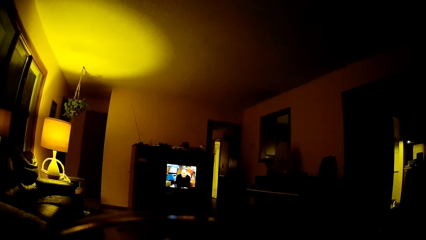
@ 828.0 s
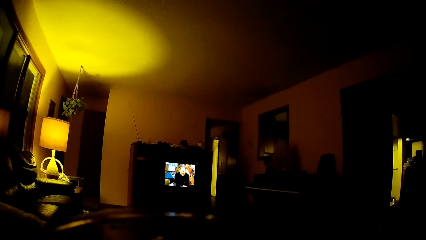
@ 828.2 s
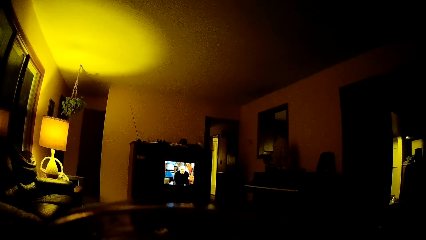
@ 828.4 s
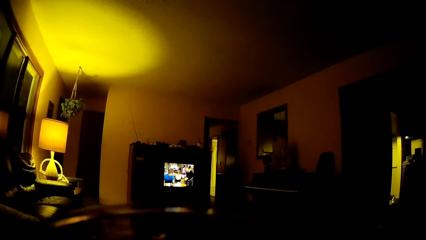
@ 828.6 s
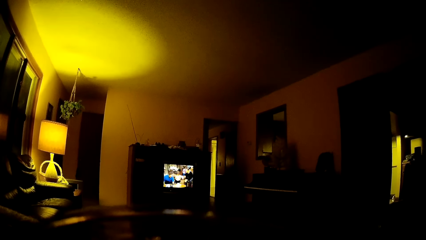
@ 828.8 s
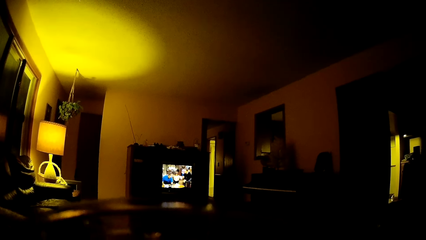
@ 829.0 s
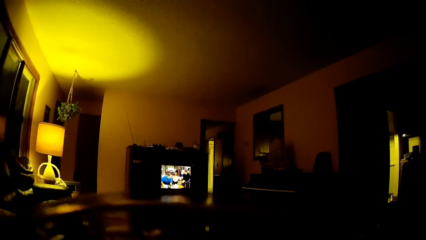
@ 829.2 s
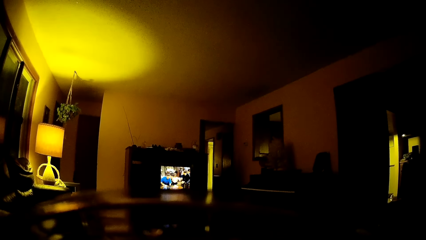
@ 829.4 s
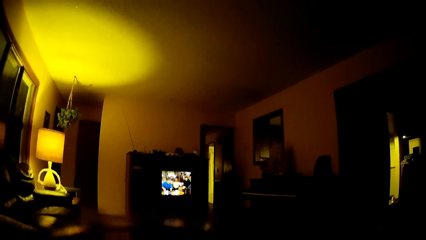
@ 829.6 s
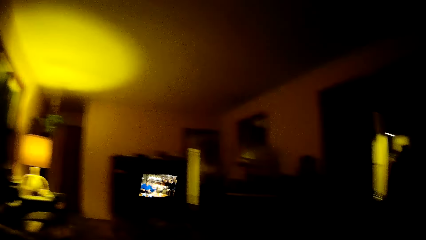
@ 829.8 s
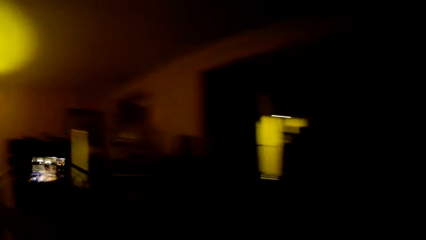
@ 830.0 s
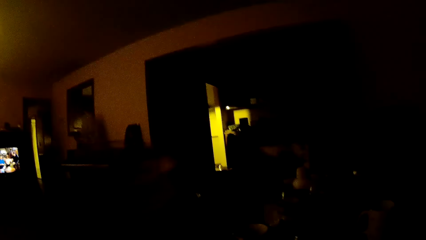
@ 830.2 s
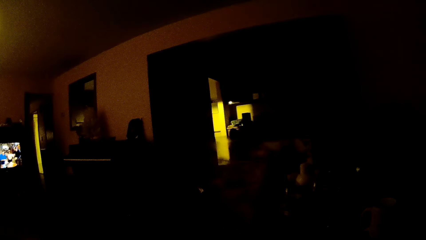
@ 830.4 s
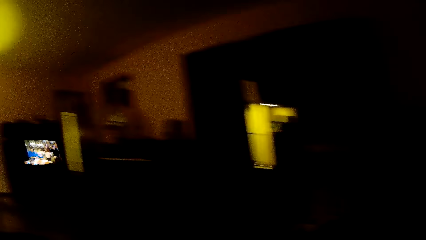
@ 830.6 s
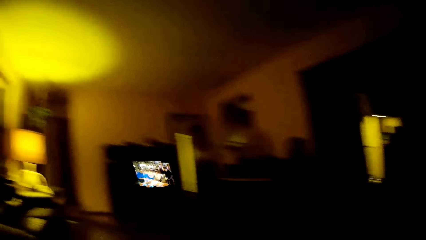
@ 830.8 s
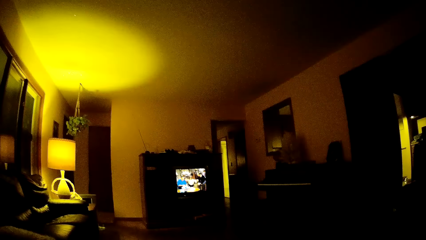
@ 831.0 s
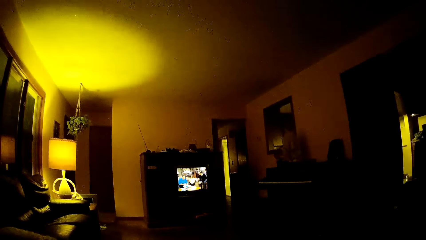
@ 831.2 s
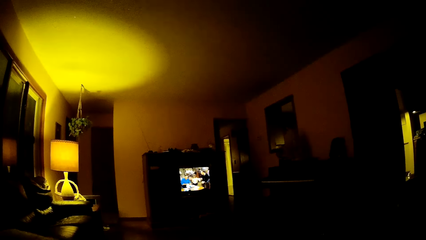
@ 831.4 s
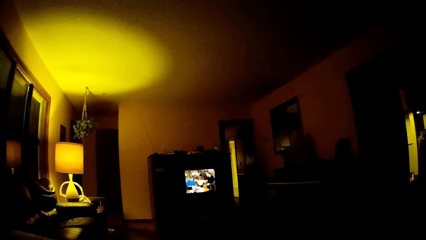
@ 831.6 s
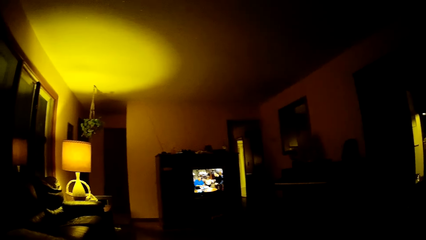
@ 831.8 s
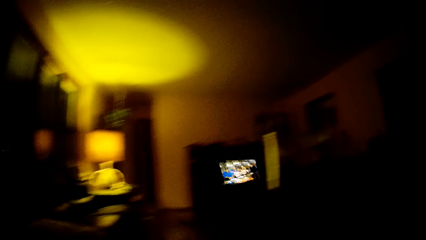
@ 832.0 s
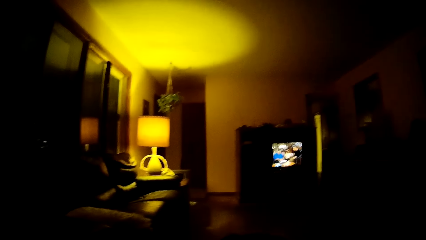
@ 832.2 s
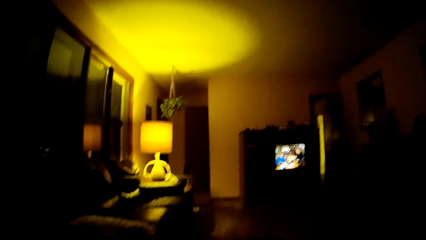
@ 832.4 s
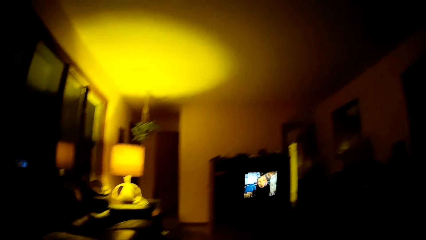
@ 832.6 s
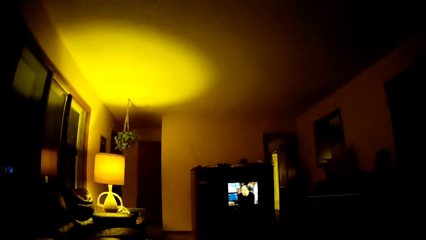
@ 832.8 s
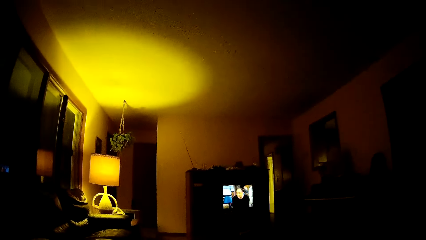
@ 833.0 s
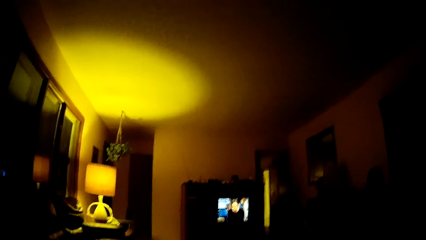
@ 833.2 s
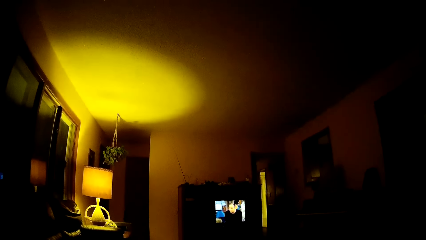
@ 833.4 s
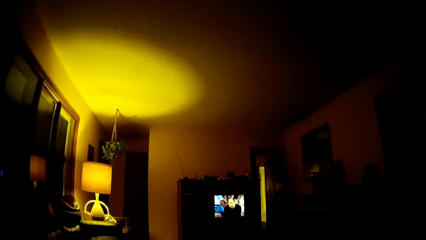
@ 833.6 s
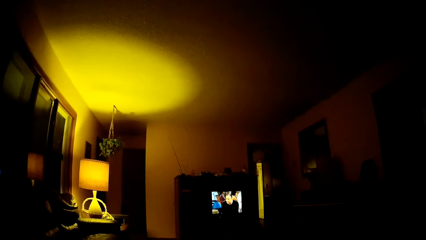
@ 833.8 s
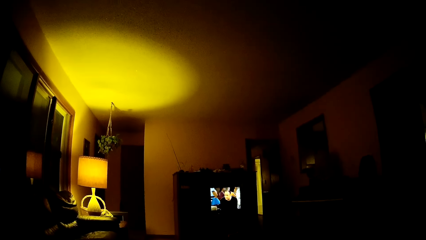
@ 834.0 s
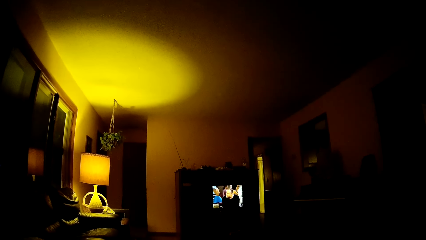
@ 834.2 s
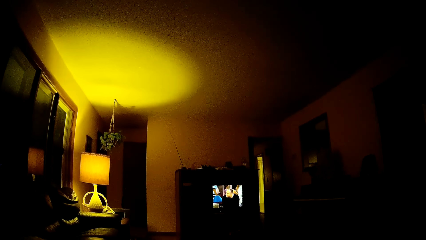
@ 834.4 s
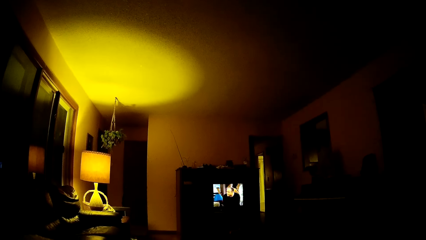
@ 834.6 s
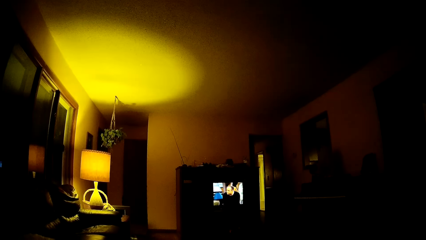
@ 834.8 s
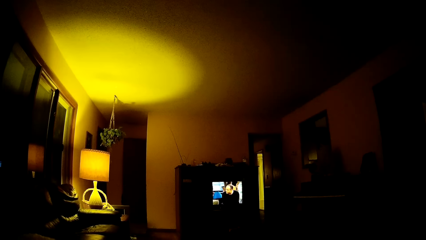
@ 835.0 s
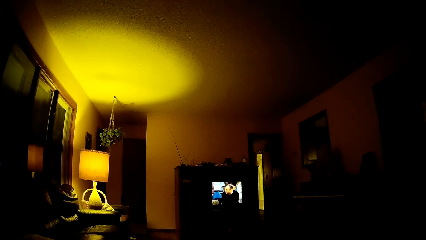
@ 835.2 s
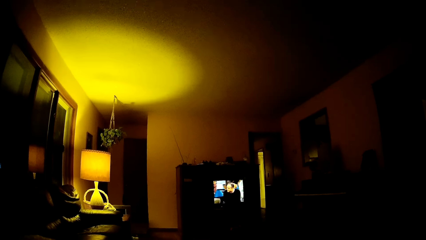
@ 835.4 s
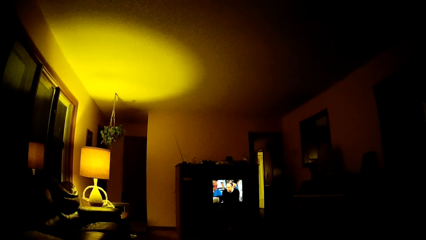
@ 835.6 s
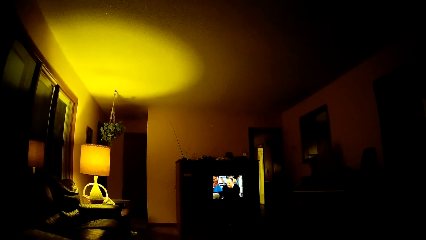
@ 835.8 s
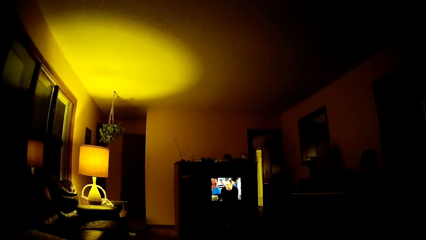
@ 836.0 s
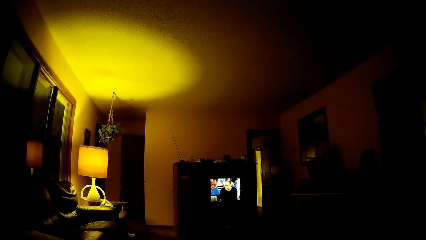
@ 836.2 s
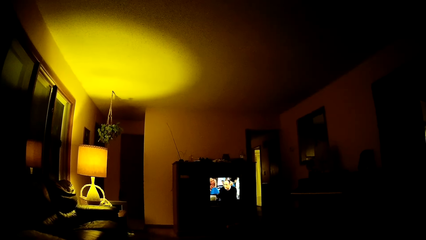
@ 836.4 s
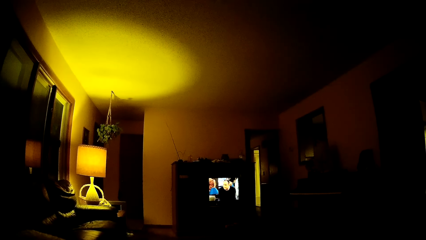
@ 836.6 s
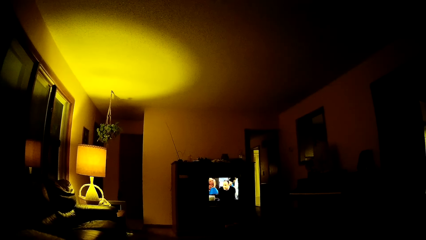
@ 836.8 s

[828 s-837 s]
The camera wearer drinks. They look around the house. They watch television.

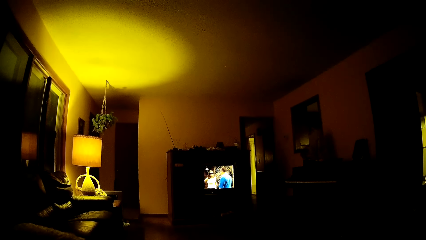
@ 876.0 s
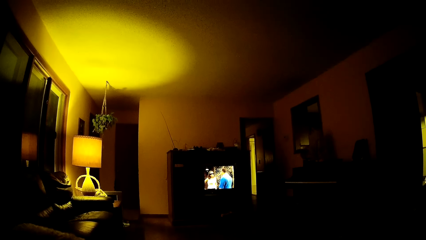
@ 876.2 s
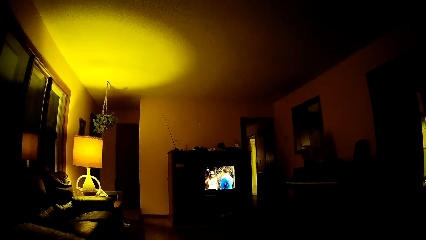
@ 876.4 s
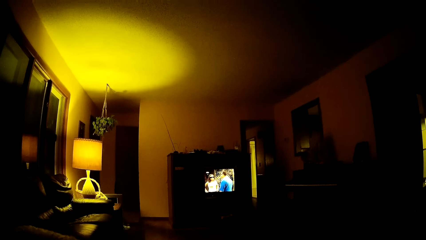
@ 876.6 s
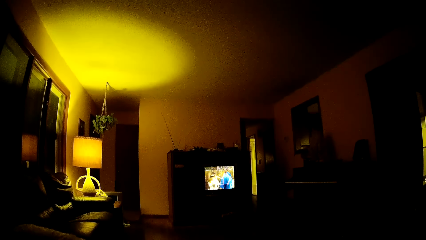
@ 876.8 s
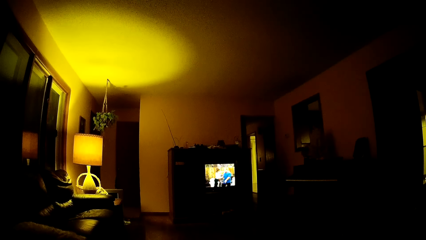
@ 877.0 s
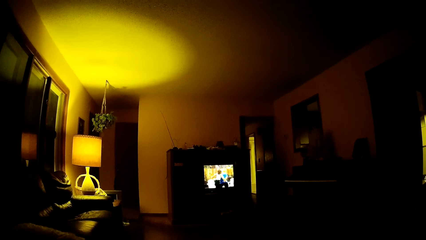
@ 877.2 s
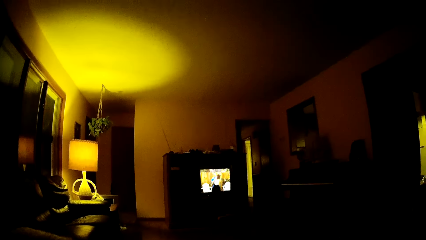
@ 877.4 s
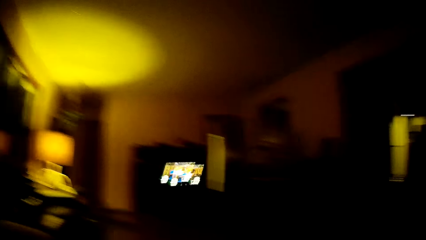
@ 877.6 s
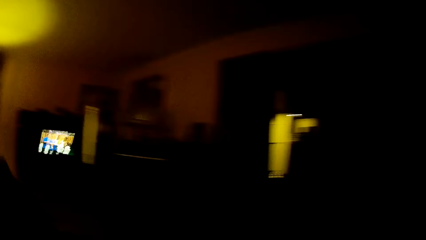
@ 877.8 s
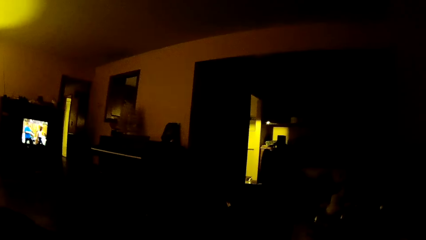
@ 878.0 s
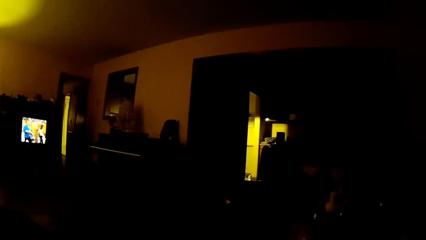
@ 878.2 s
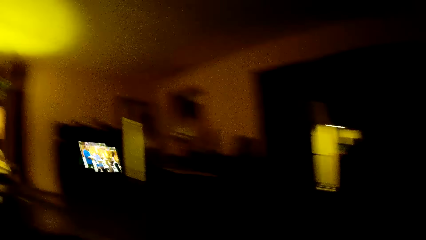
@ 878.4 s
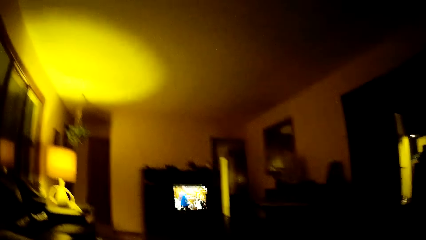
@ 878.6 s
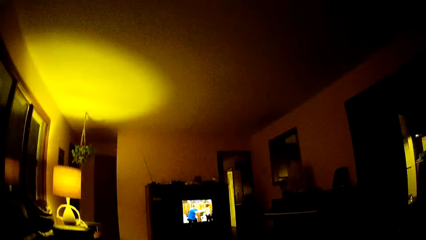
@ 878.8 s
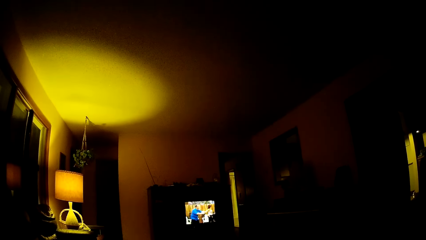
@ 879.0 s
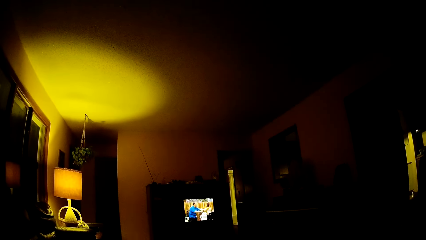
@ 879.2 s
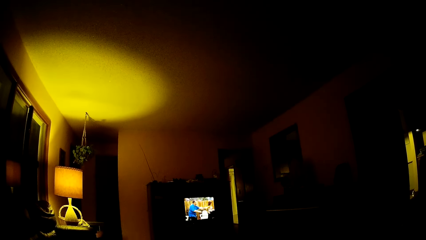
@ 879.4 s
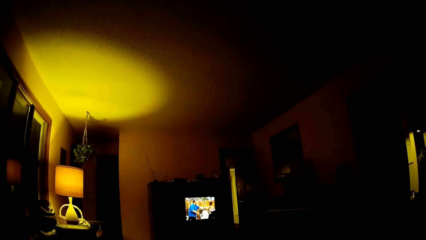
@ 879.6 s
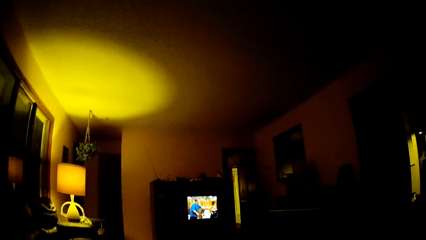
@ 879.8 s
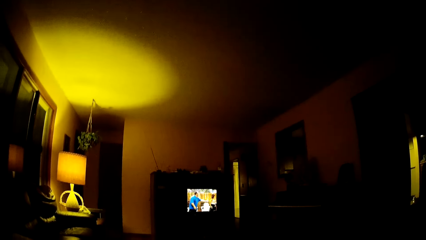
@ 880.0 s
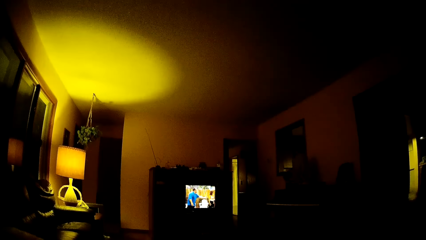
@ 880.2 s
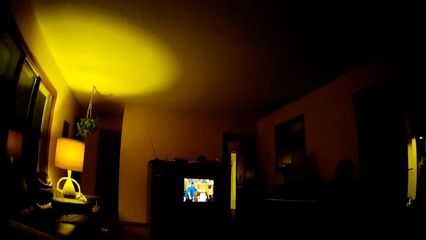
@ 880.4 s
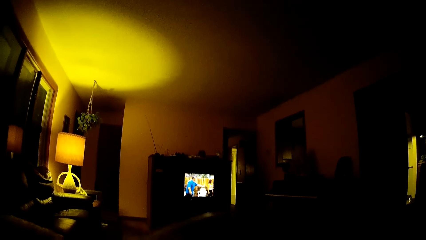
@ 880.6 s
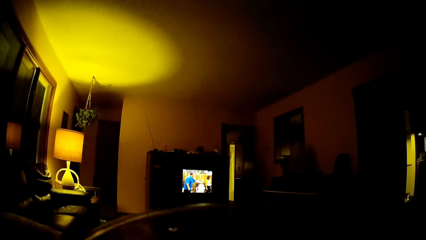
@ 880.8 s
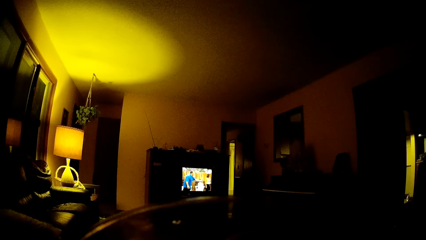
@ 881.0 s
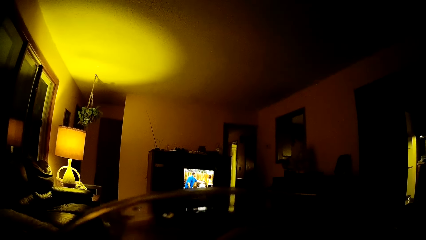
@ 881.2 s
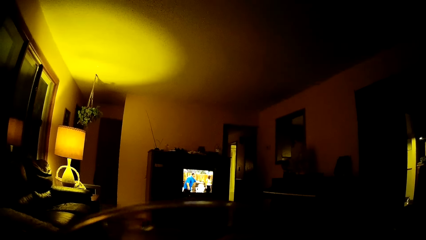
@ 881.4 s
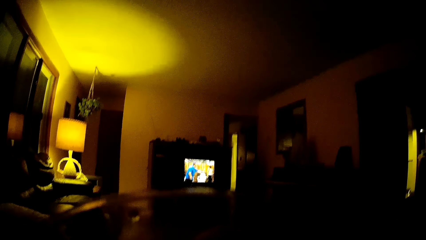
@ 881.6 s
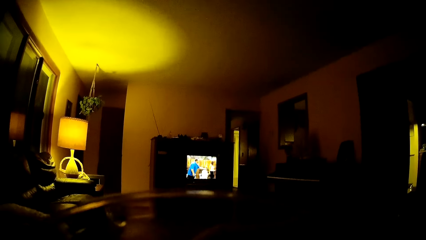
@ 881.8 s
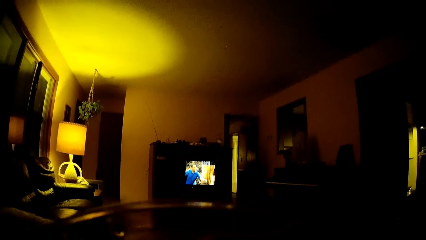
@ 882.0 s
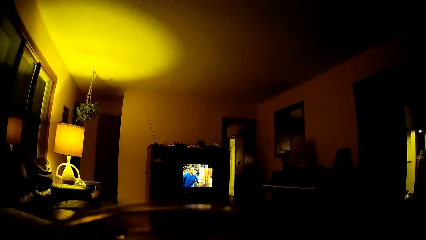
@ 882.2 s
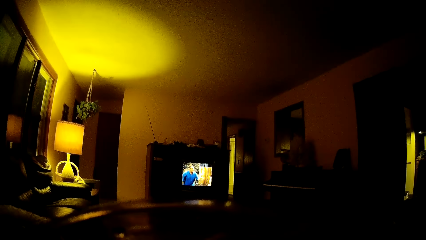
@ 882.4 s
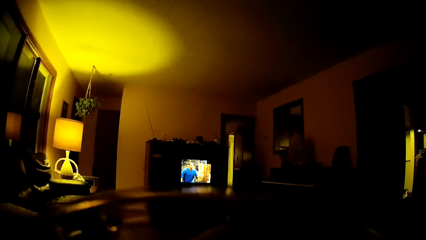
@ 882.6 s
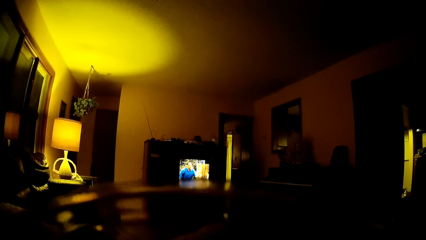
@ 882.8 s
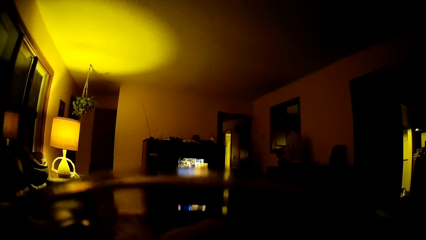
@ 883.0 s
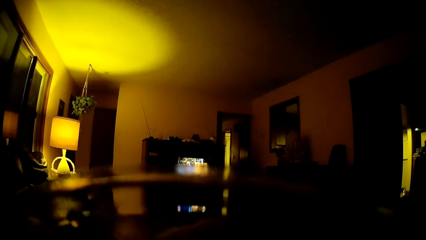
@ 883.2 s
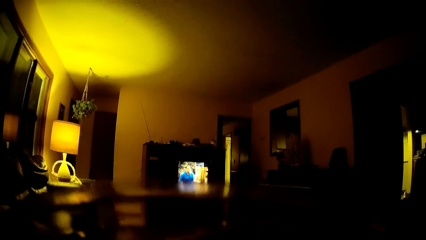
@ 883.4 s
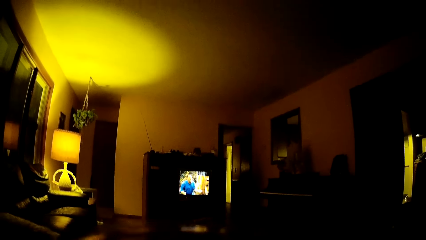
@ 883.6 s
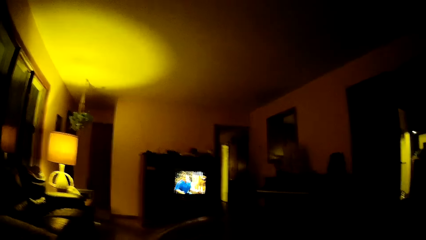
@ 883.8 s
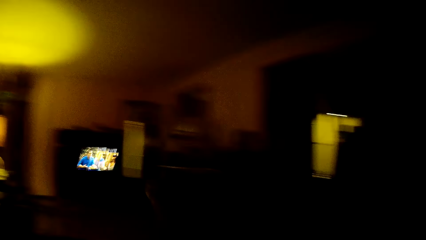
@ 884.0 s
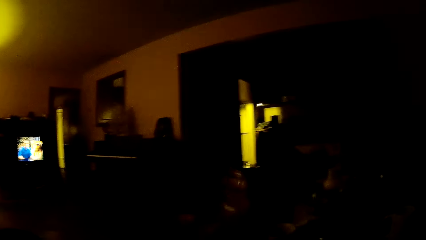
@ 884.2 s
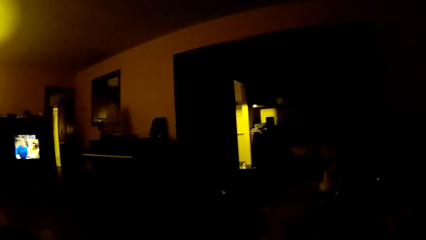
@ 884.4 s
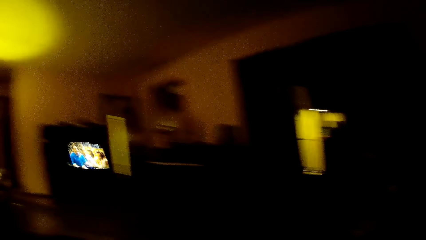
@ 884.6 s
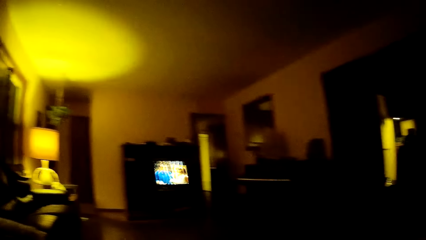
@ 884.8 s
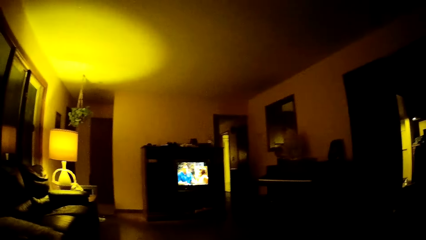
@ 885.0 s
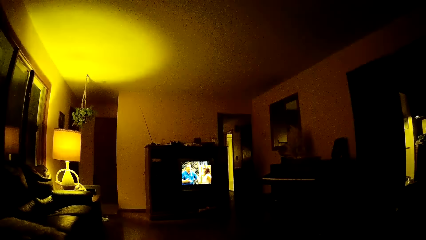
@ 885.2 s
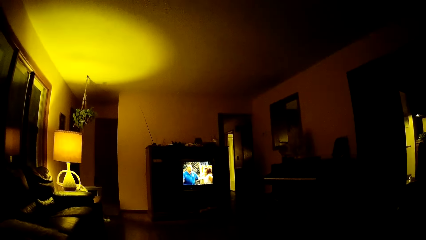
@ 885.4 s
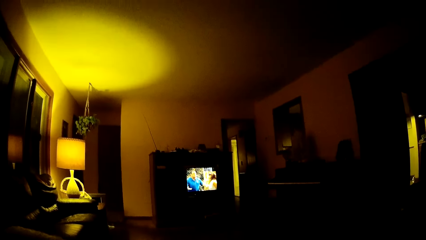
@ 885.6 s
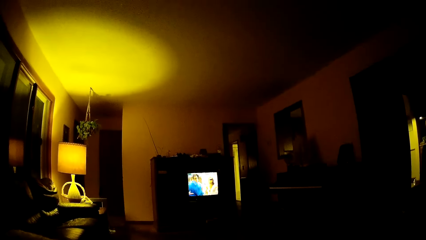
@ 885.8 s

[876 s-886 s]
The camera wearer looks around the house. He watches television. He raises a glass in his right hand to his mouth. He drinks. He removes the glass from his mouth. He looks around the house.
